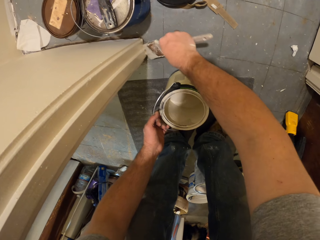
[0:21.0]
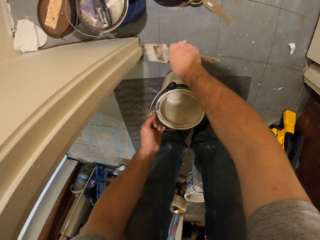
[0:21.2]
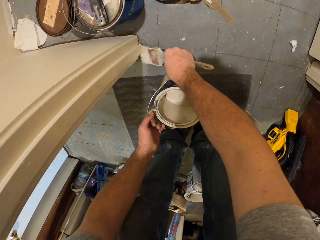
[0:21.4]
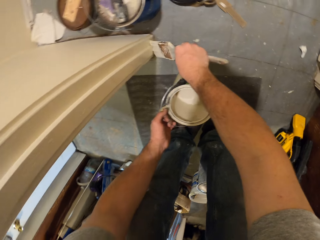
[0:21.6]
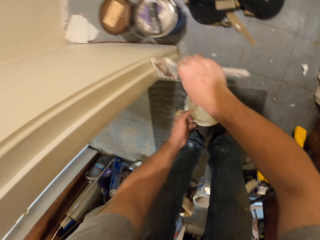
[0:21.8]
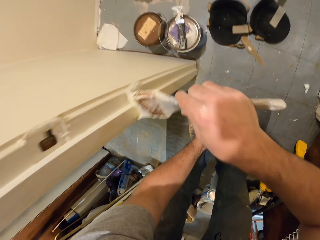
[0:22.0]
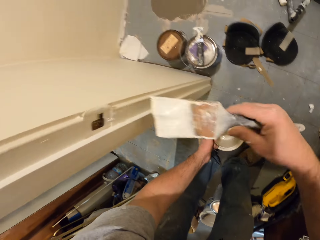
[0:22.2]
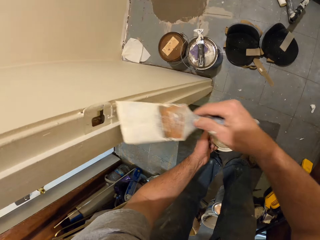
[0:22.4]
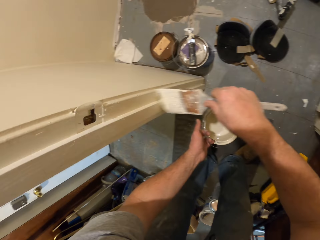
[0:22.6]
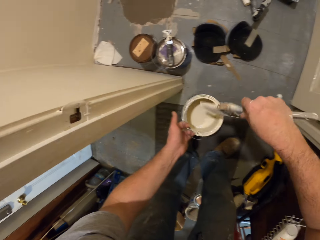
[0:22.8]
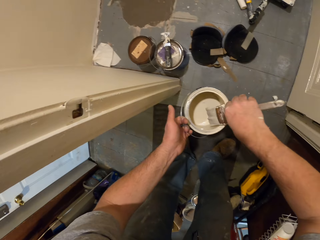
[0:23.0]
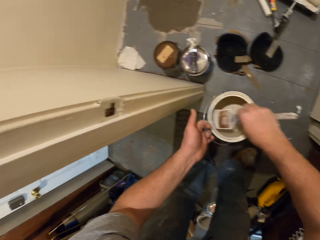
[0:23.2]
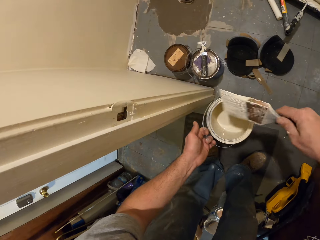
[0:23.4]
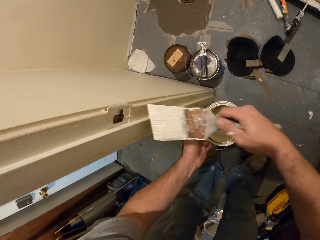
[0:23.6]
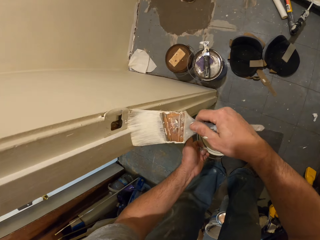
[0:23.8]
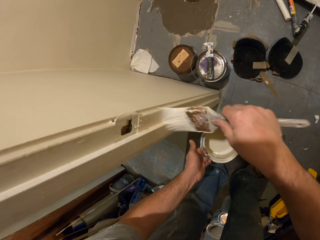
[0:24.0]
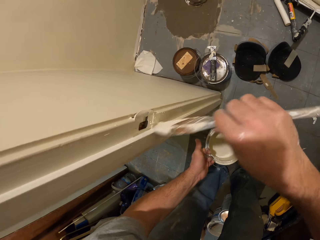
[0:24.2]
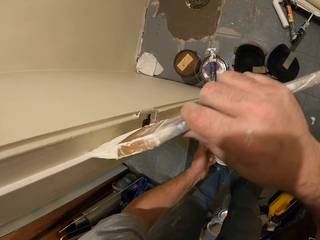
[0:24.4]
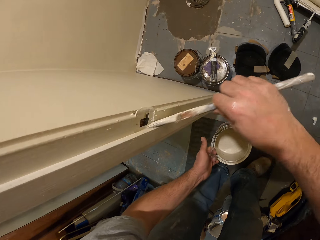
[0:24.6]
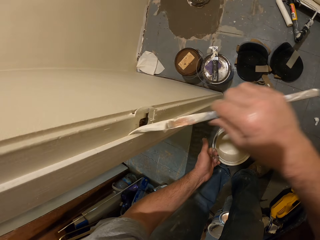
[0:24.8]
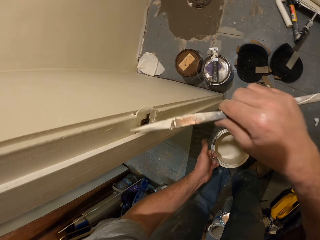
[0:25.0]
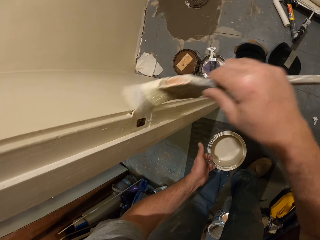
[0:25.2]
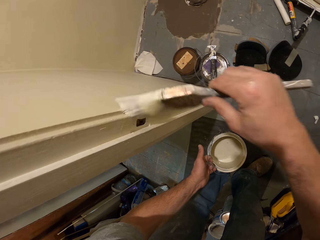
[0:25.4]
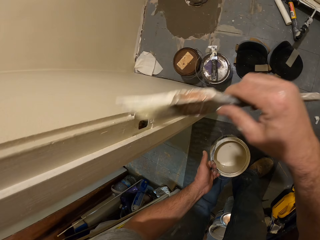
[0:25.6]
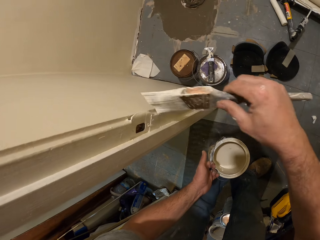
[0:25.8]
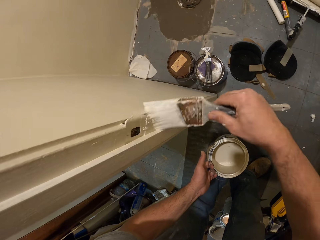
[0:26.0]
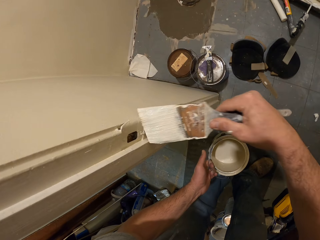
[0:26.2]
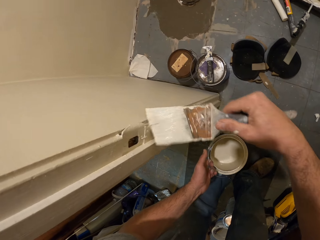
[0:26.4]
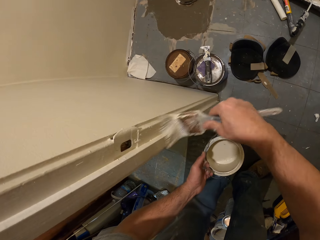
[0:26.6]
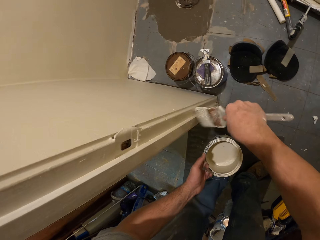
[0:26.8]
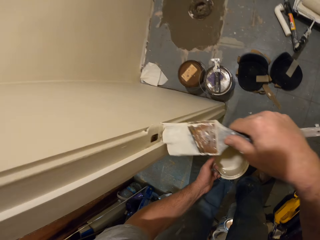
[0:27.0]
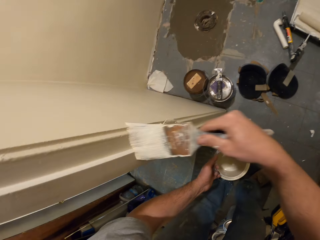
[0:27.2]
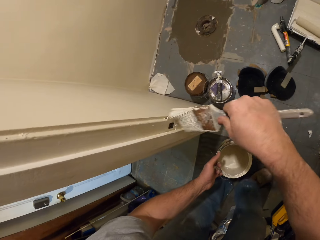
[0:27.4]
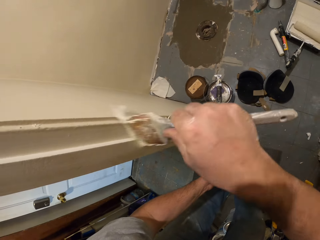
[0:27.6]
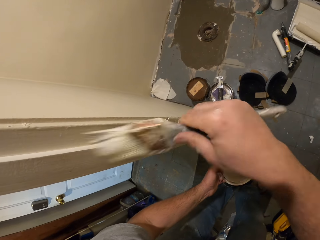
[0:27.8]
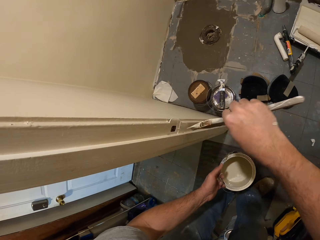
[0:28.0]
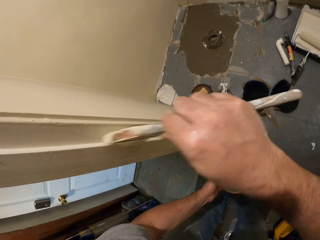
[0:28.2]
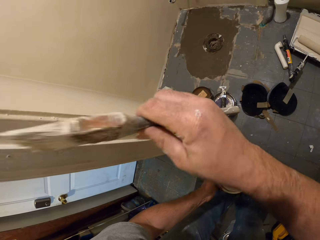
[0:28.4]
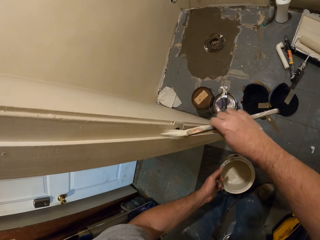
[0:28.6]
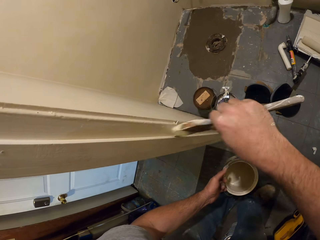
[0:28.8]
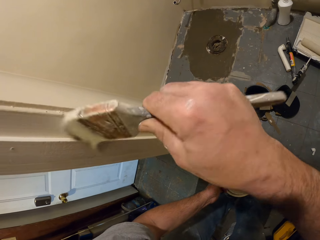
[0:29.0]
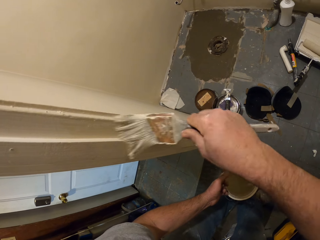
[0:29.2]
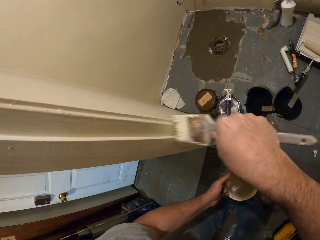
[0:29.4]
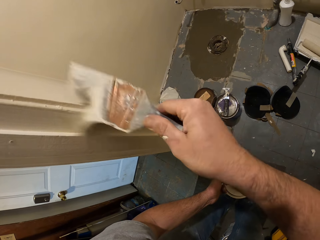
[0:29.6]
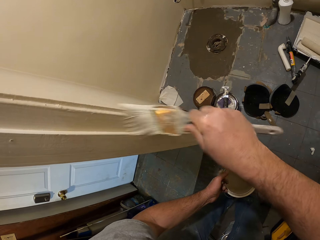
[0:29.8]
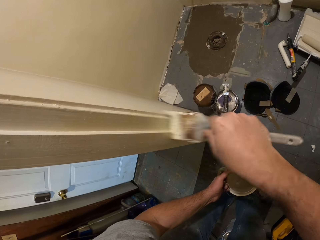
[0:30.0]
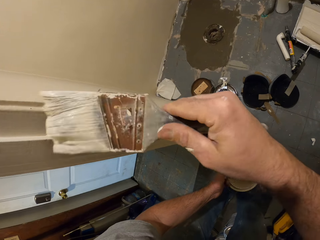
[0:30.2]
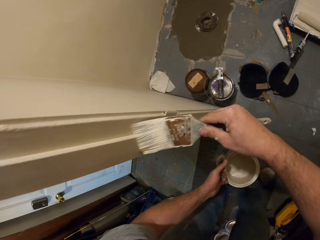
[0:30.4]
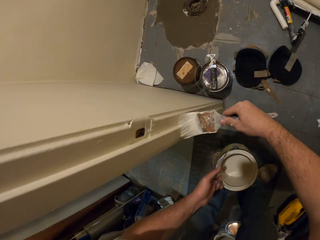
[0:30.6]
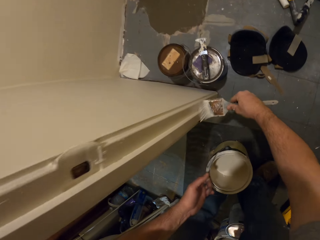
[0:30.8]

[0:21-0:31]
The camera wearer dips the paint brush into the paint container. They lift the container. They remove the brush from the container. They paint the door frame with the paint brush.

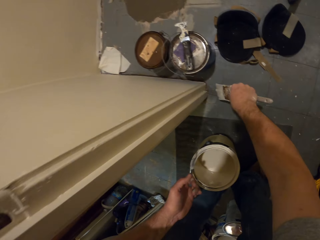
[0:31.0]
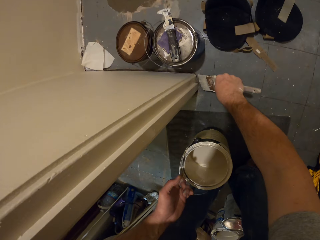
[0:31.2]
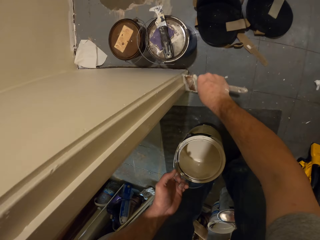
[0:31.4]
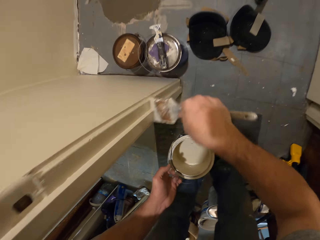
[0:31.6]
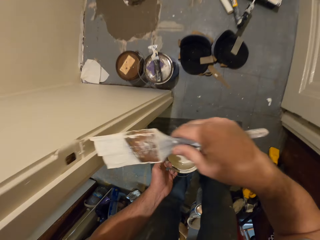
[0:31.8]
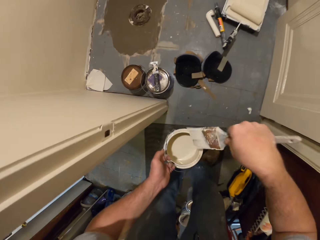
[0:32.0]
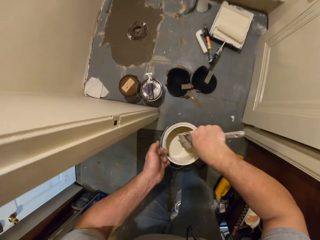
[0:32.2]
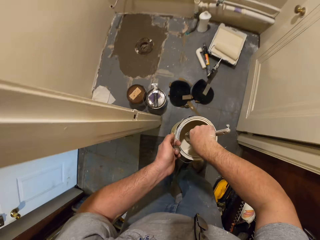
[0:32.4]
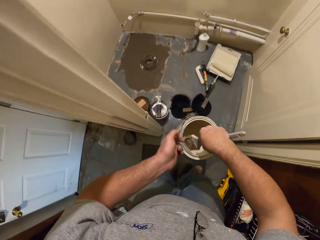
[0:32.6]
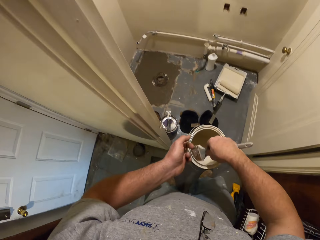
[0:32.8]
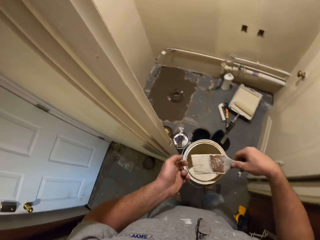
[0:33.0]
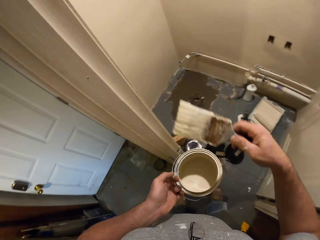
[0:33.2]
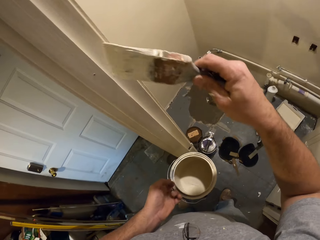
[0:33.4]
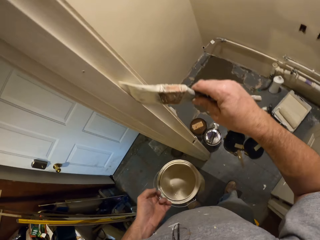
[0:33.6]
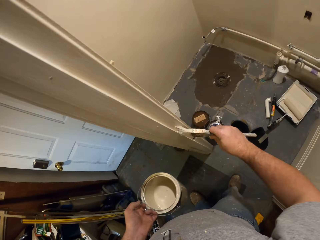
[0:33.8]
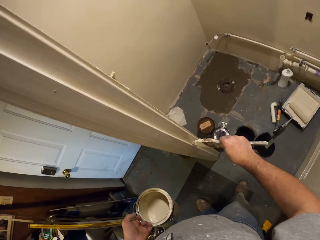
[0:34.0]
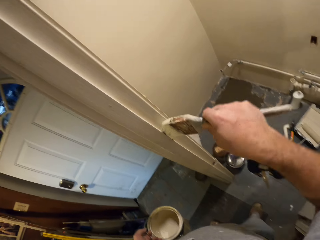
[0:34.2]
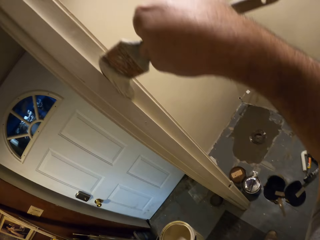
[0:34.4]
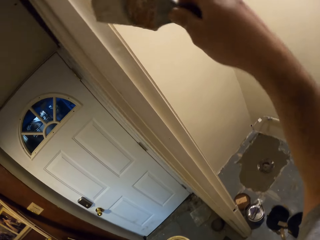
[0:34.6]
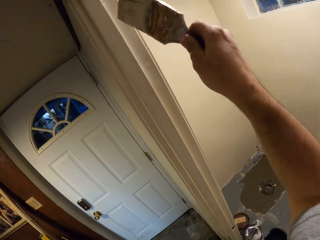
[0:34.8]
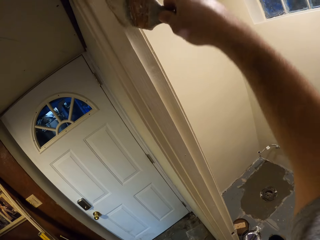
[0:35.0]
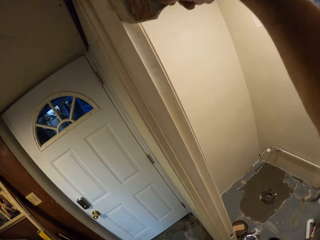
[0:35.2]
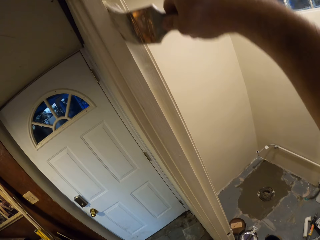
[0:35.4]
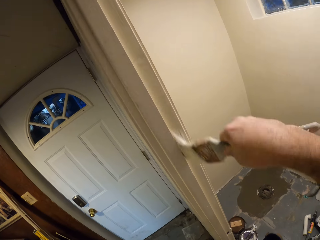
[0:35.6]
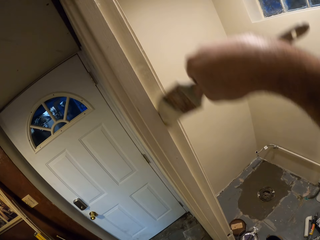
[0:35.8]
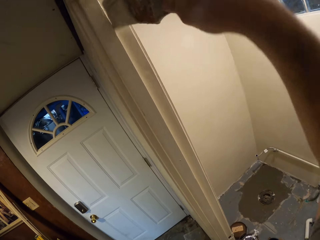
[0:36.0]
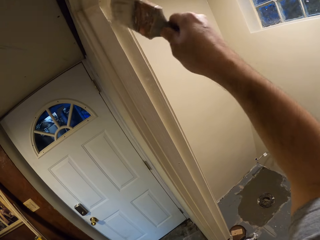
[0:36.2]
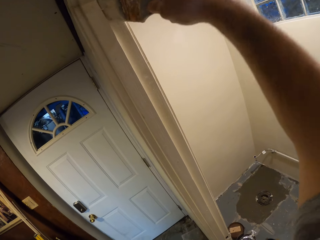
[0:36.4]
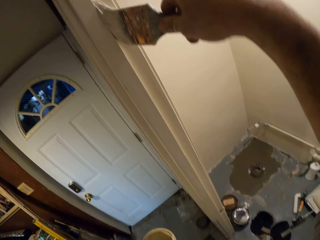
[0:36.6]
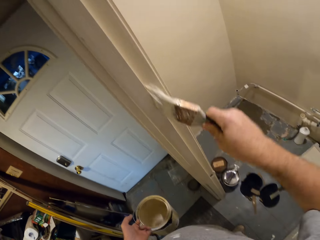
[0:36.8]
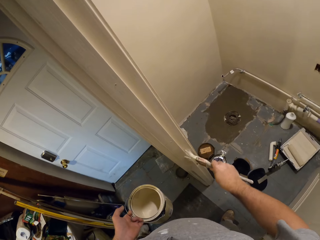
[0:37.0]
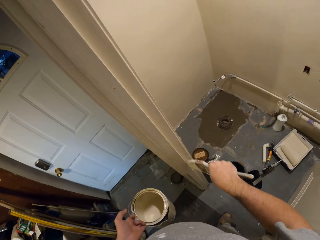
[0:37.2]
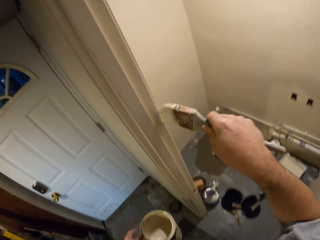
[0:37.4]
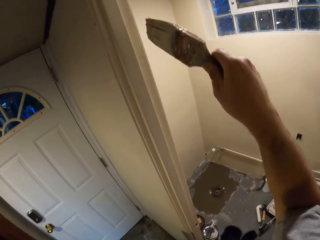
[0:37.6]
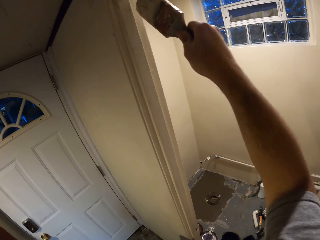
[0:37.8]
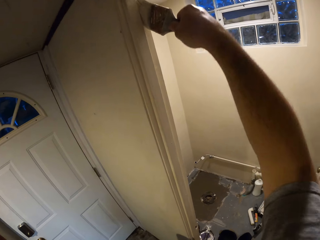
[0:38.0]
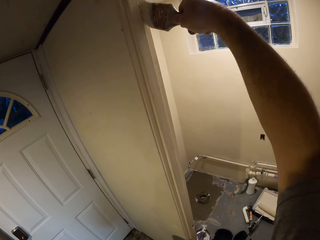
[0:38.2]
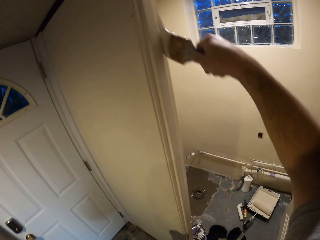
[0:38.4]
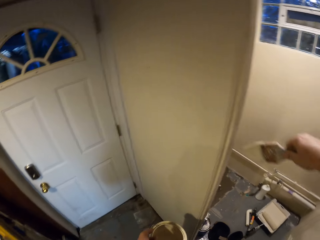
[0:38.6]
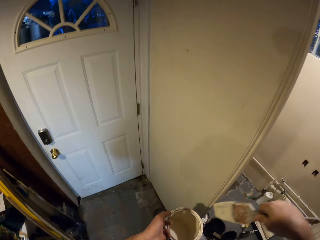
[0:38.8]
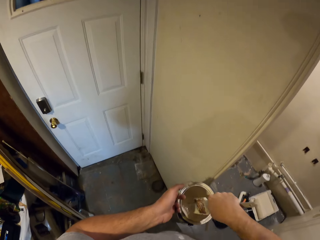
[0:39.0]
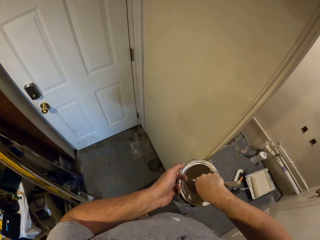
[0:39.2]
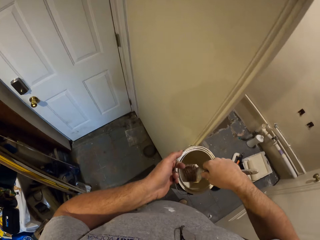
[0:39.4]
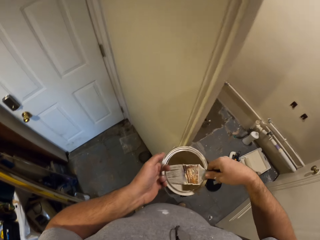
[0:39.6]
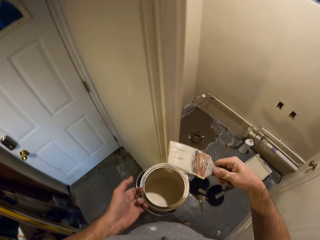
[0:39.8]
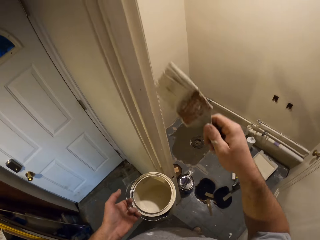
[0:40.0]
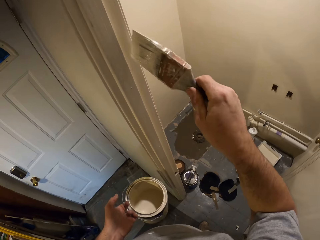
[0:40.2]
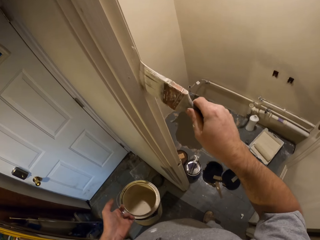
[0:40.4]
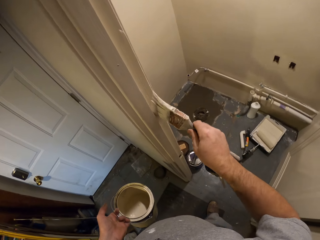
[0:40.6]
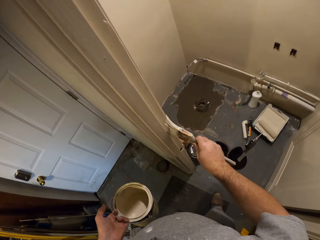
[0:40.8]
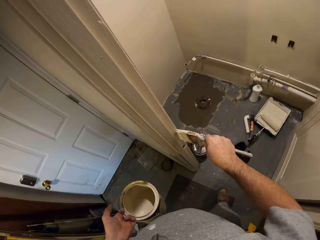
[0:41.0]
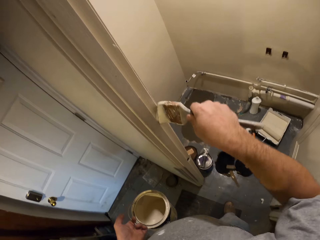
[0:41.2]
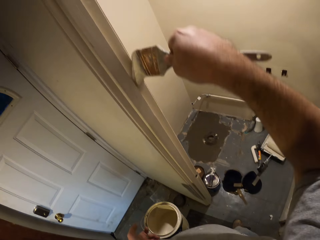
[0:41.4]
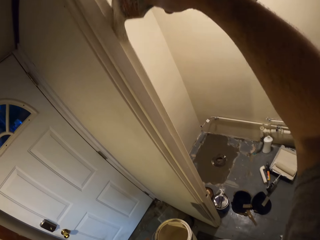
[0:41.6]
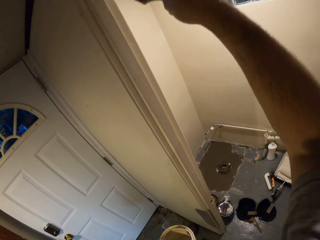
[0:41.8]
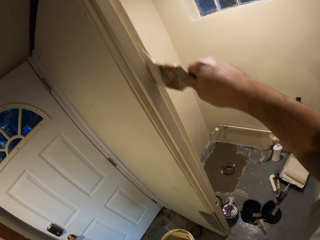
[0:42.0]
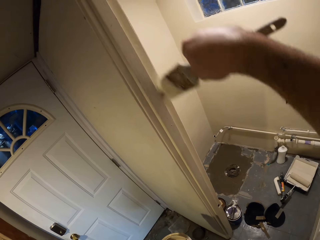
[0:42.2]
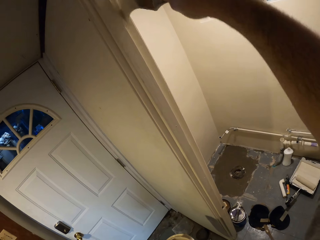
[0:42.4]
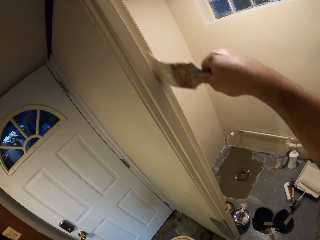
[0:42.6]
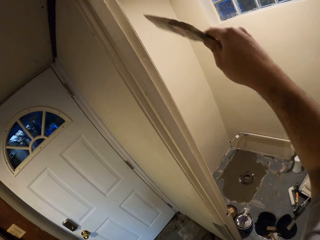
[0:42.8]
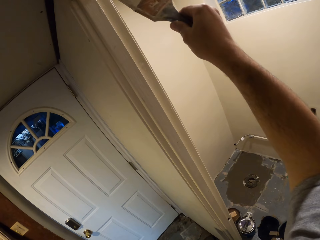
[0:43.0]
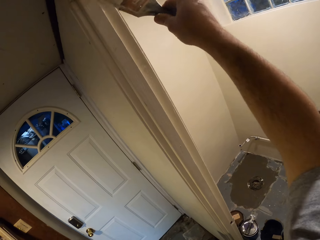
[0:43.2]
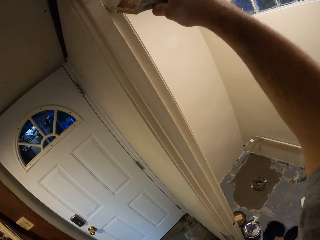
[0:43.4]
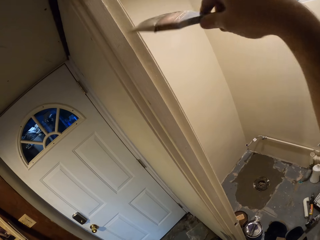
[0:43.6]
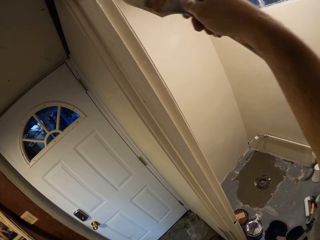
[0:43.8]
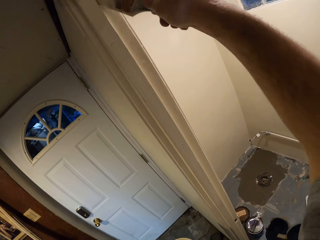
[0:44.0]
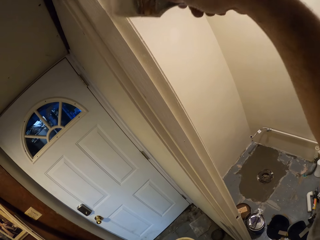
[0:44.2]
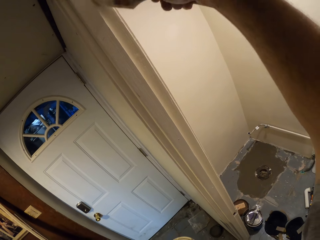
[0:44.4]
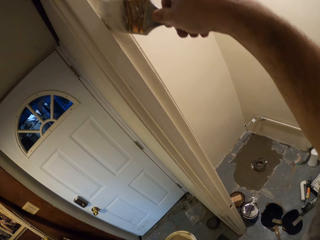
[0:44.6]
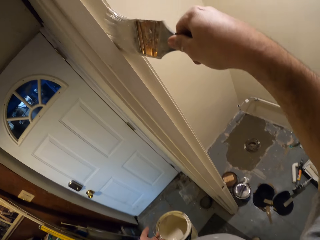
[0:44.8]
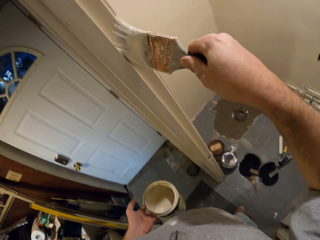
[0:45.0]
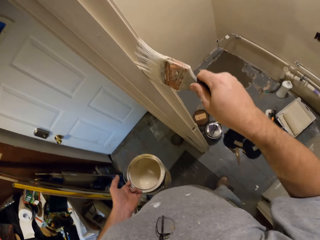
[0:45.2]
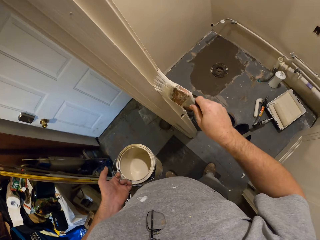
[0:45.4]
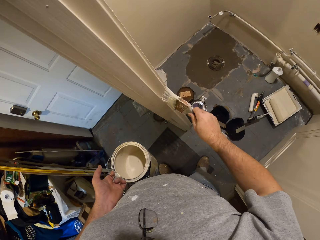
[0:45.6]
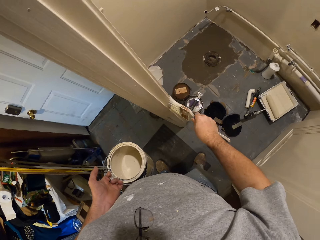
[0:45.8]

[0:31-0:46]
The camera wearer dips the paint brush into the paint container. They remove the brush from the container. They paint the door frame with the paint brush. They dip the paint brush into the paint container. They remove the brush from the container. They paint the door frame with the paint brush.
